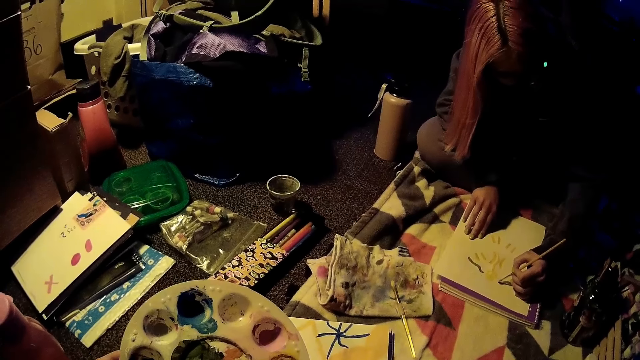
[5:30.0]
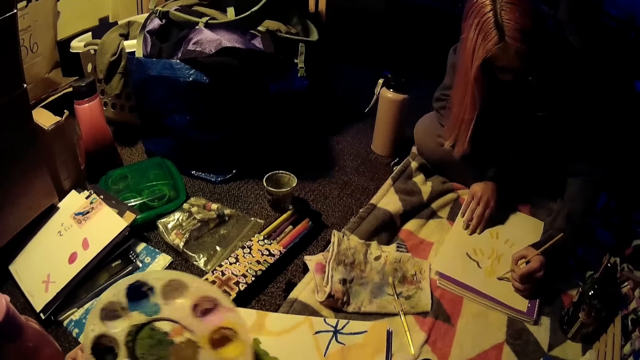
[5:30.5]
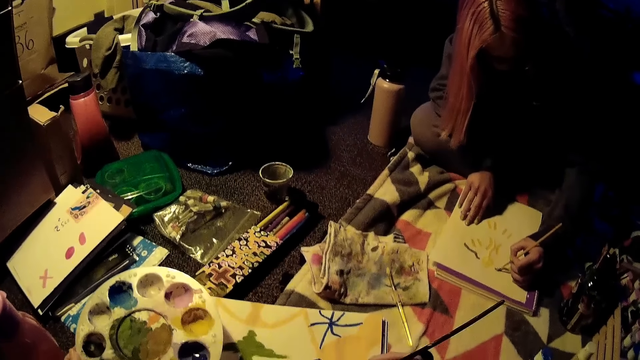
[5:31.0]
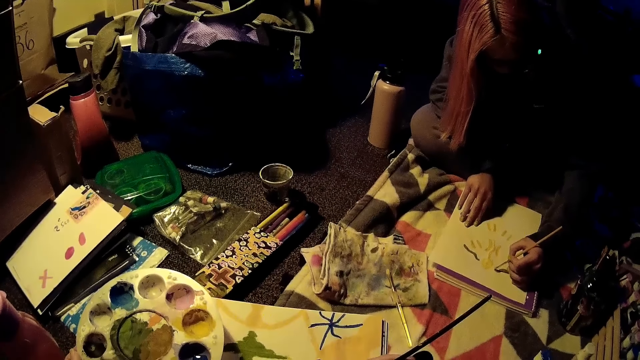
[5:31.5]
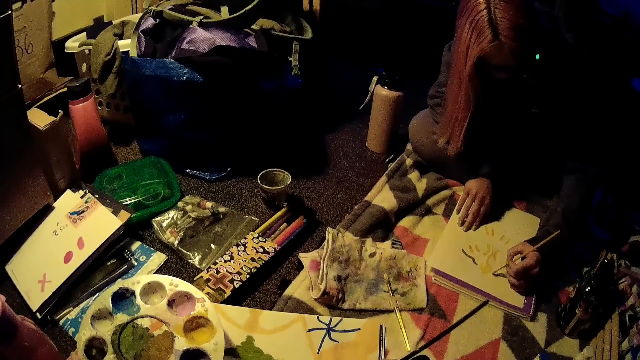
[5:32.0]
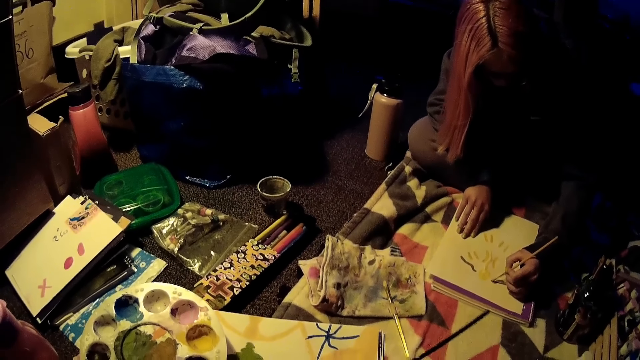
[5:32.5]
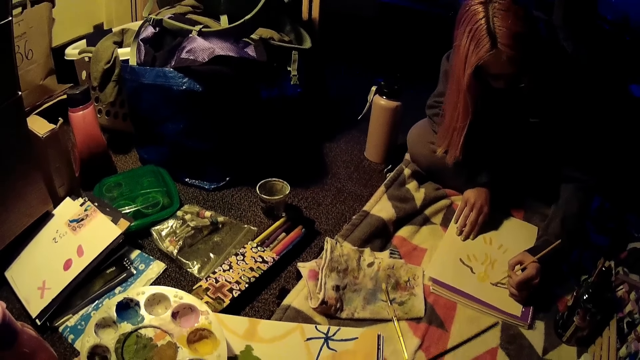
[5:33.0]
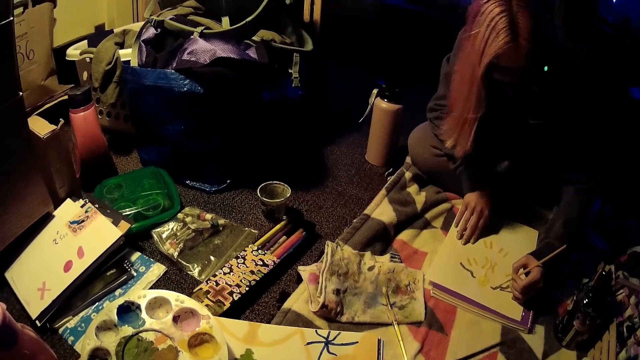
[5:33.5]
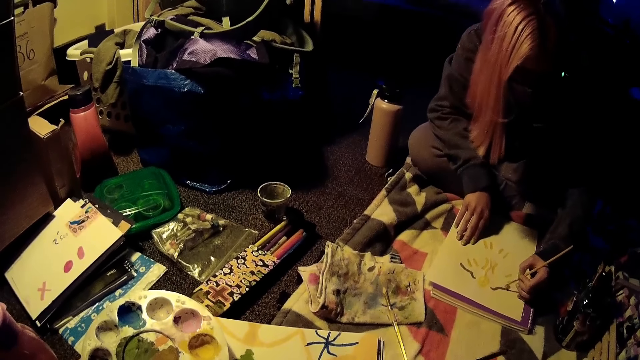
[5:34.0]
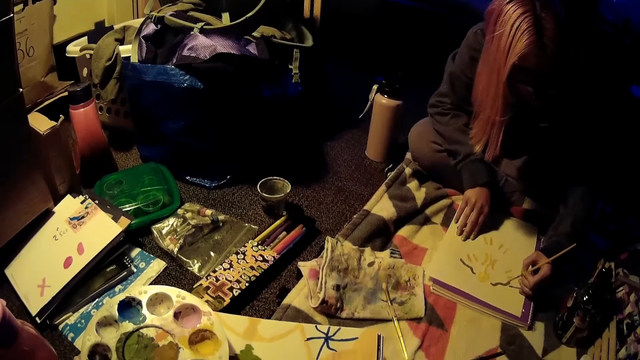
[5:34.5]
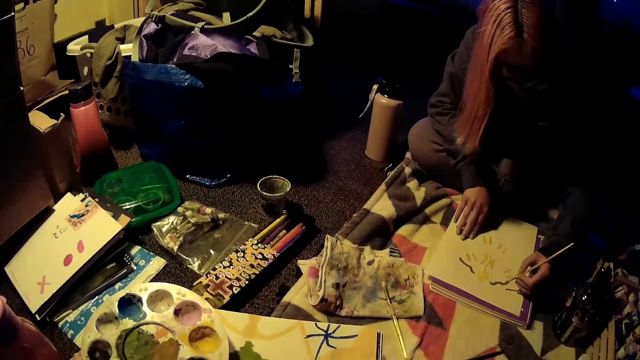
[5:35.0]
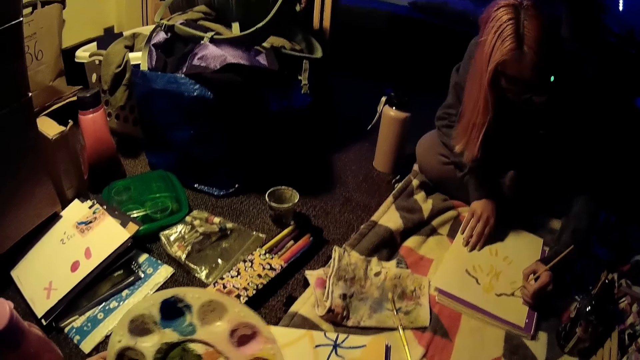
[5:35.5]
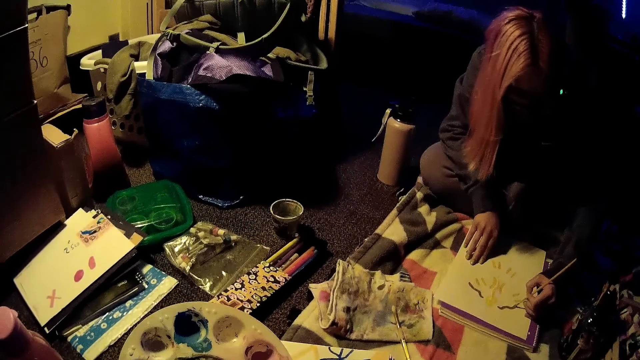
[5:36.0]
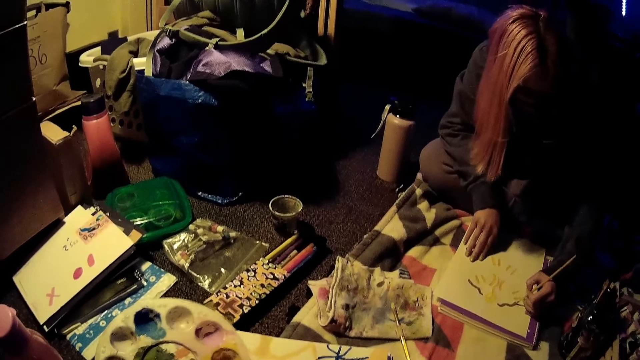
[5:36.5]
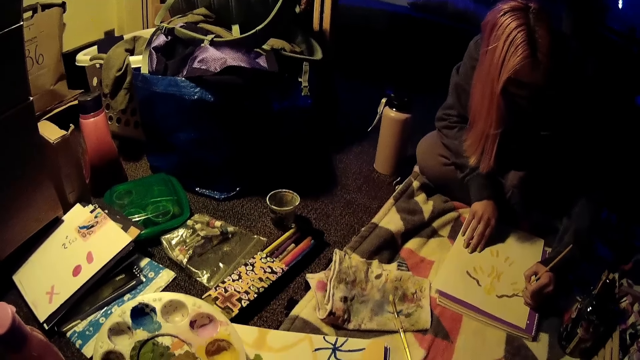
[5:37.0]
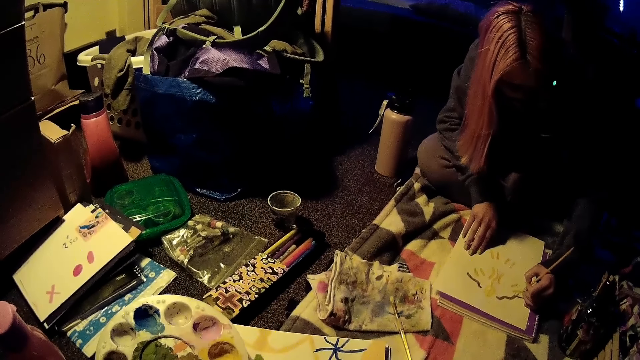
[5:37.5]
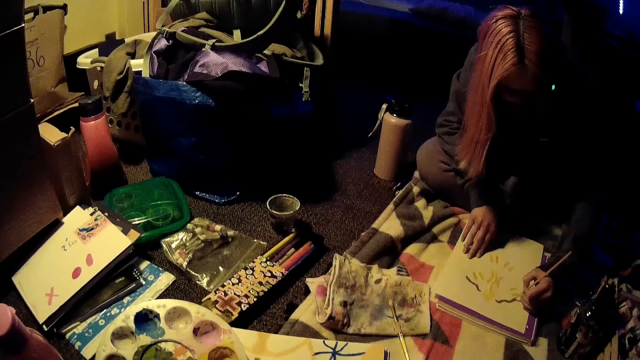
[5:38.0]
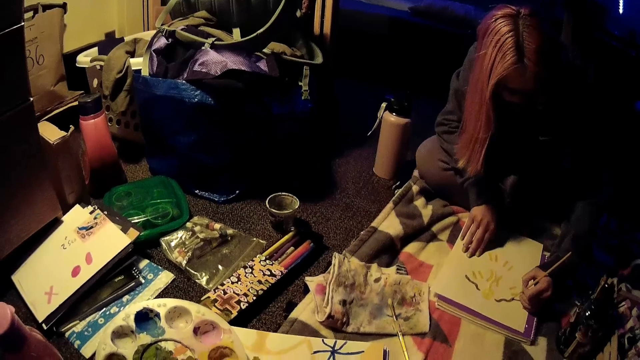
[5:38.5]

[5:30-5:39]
A person paints on the paper. The camera wearer paints on the paper.

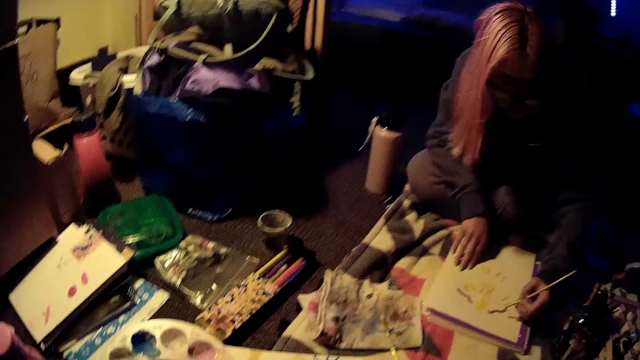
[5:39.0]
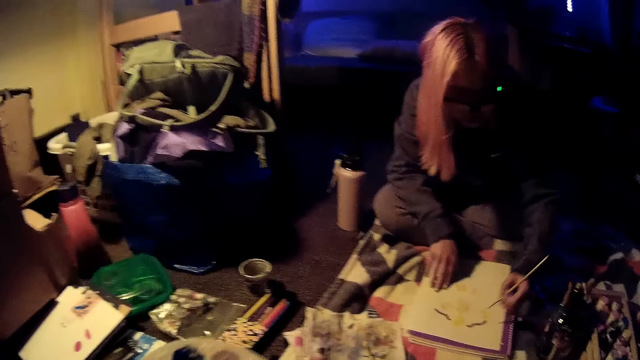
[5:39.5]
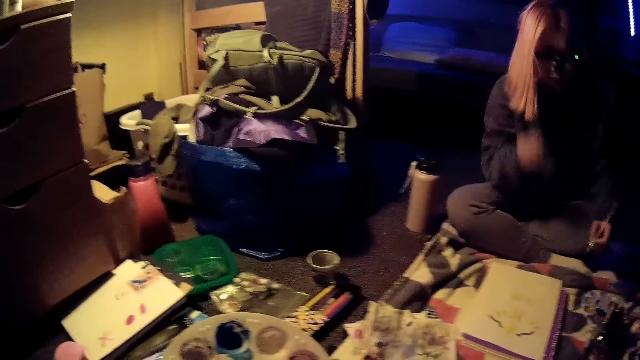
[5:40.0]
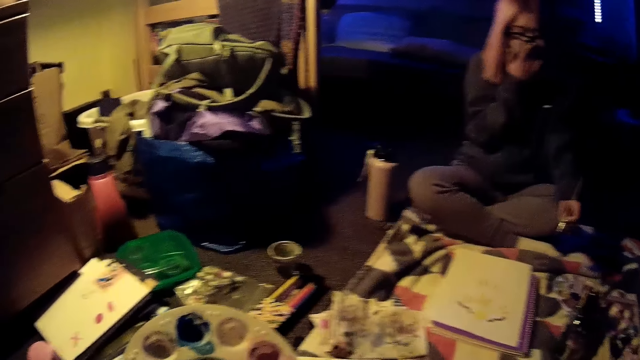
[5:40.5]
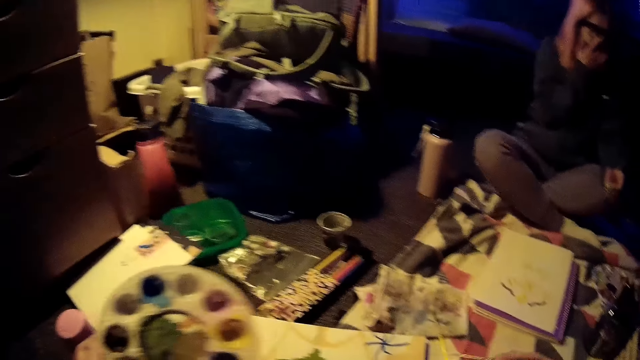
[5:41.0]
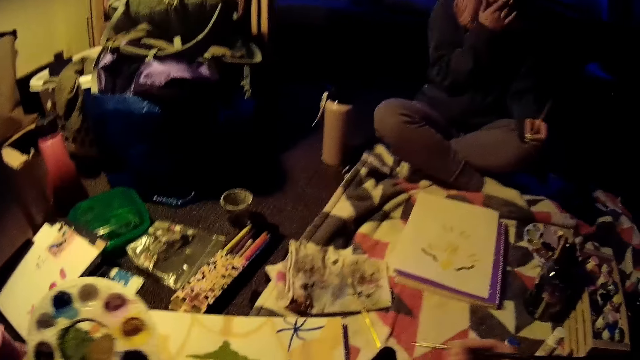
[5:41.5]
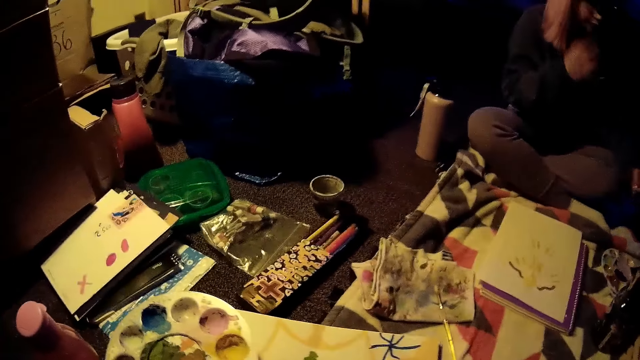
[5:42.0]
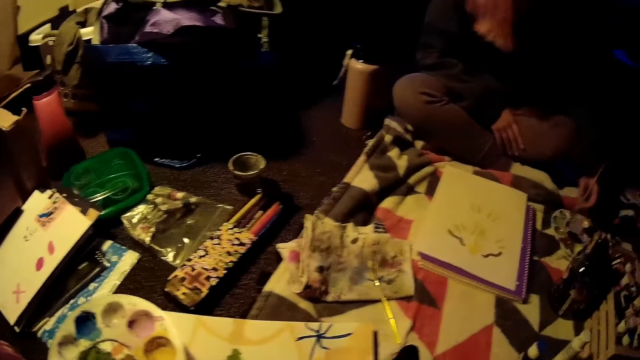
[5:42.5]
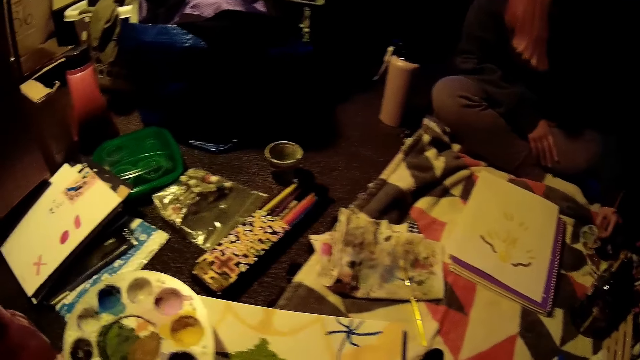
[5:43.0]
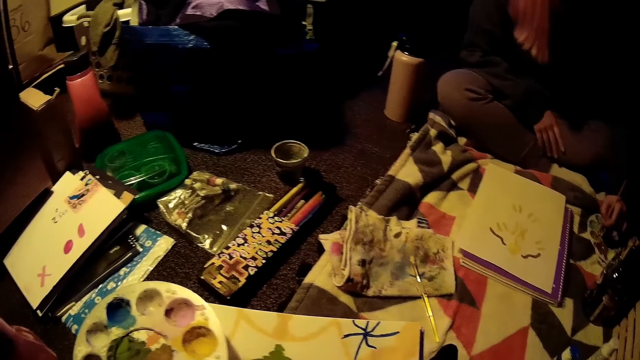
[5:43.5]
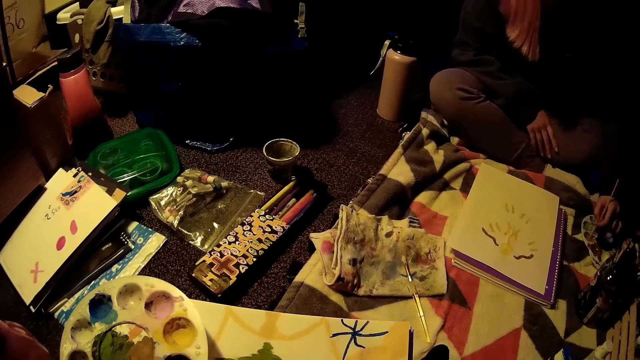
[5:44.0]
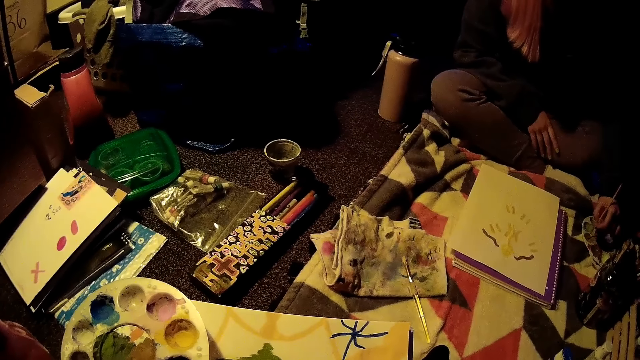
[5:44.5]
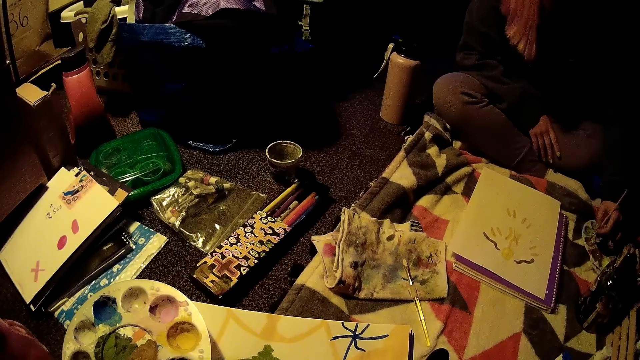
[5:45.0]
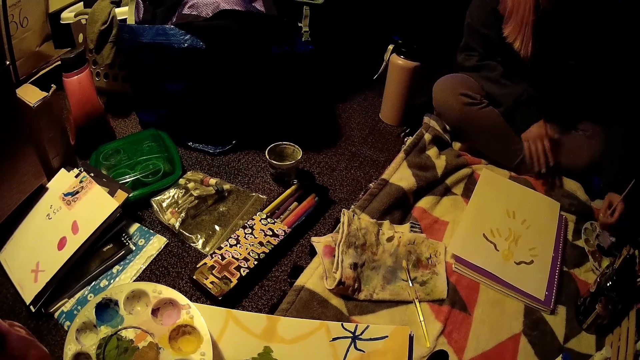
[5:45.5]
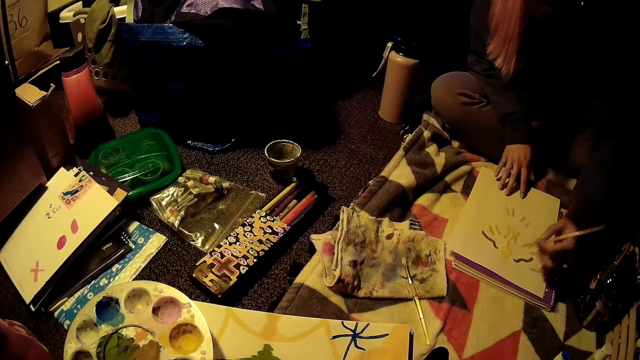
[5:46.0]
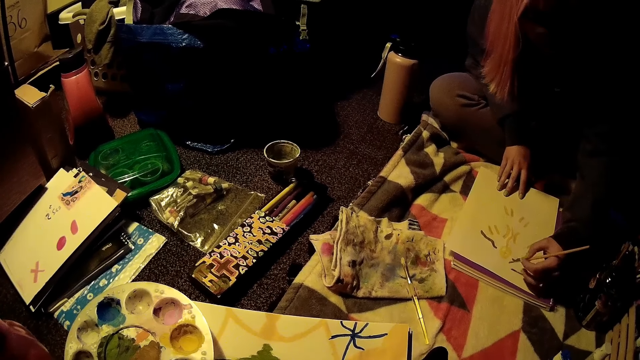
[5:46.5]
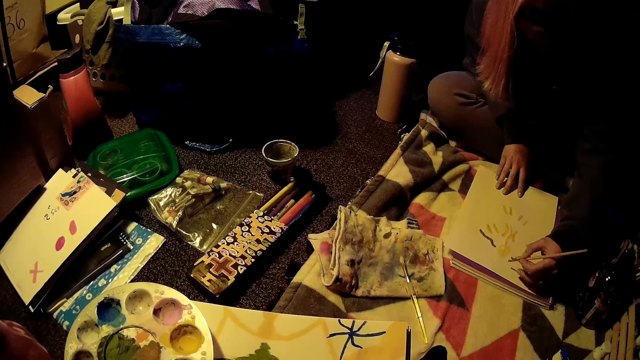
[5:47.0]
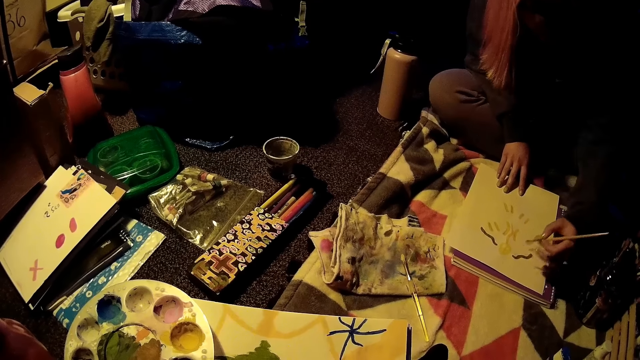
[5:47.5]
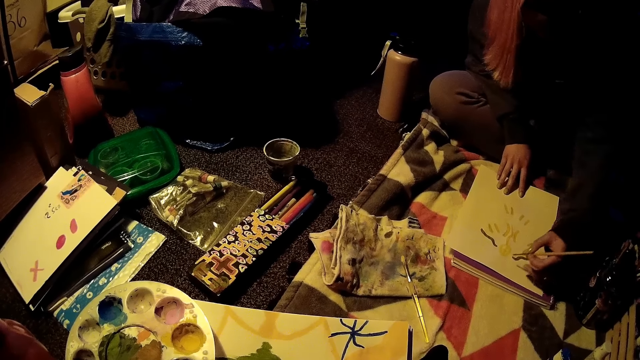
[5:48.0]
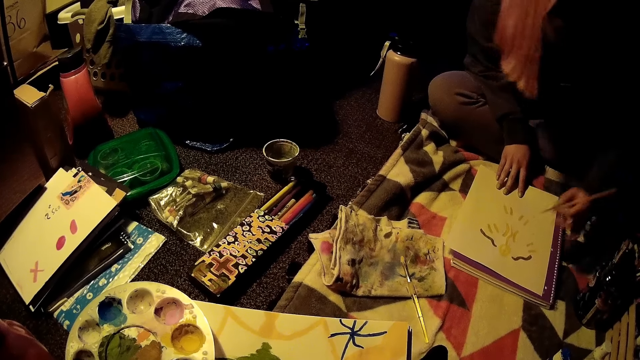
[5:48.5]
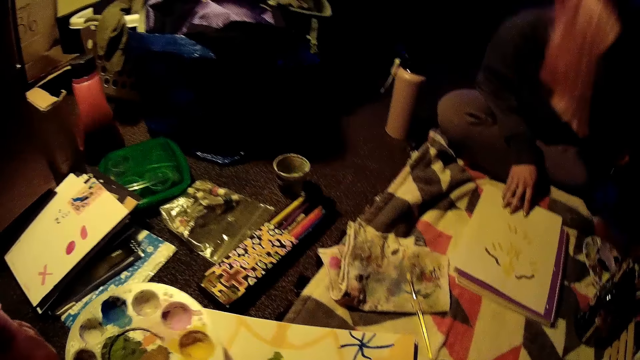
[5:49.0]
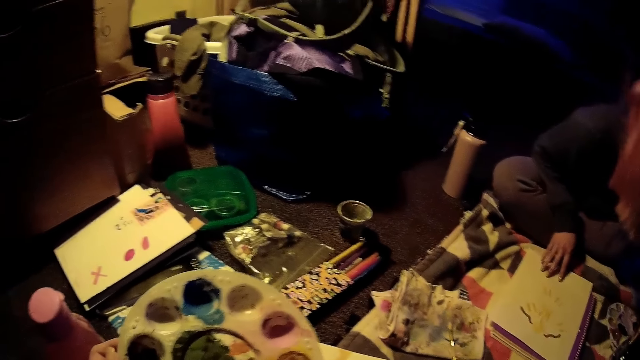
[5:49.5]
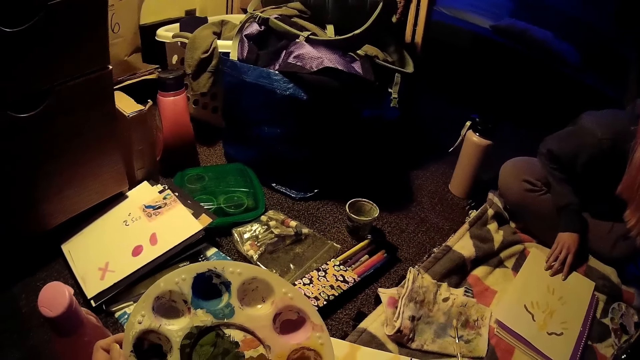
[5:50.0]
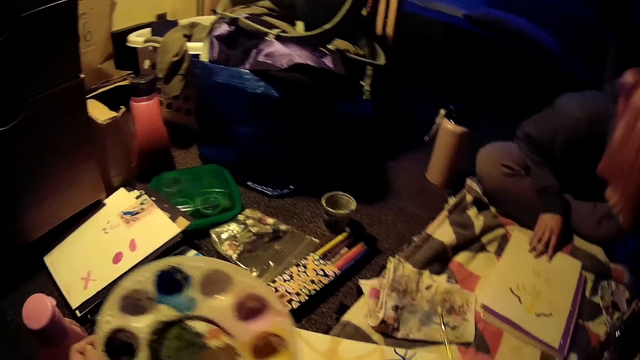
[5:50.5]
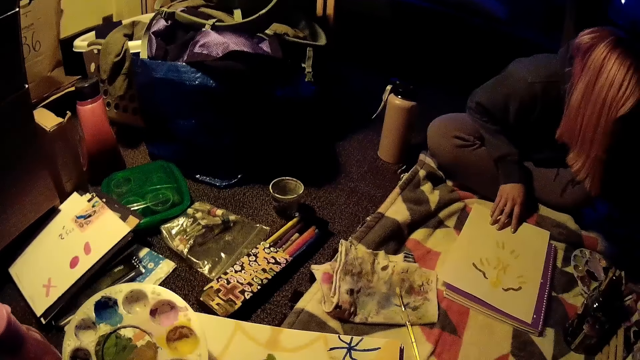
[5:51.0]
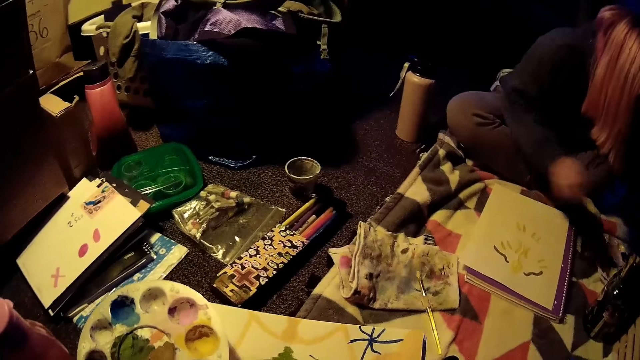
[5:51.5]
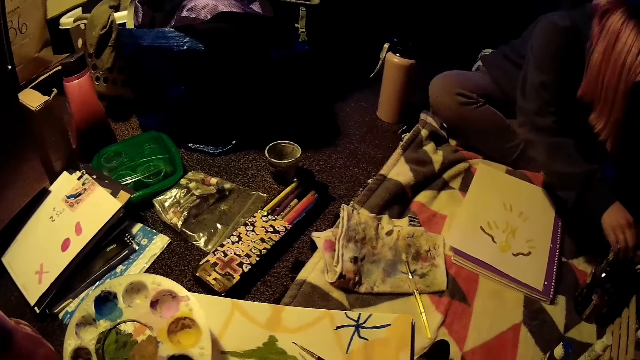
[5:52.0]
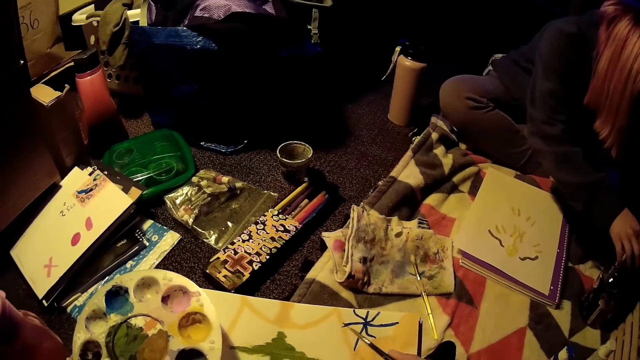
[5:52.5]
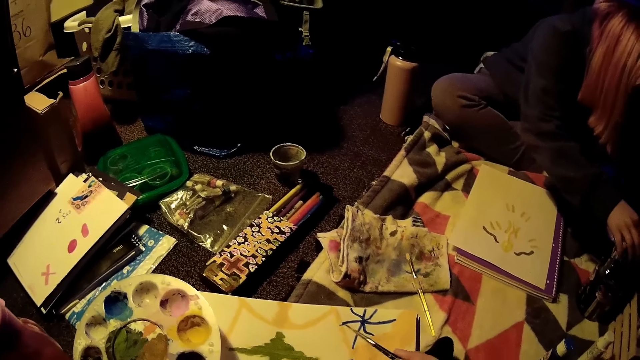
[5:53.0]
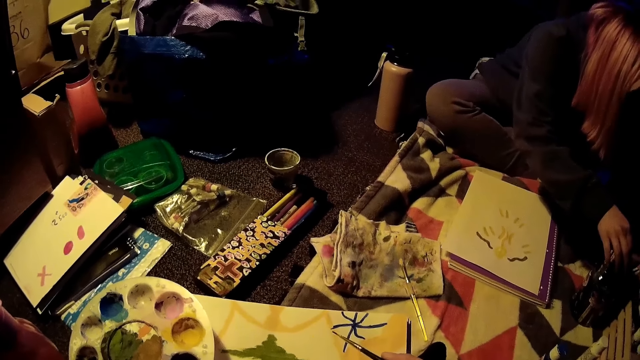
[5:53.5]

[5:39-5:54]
The woman touches the mouth, dips the brush in the paint and holds the brush. The camera wearer moves the paint tray. The woman touches a bottle with her right hand.
